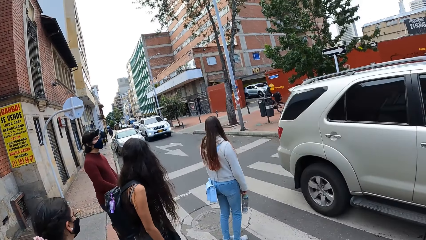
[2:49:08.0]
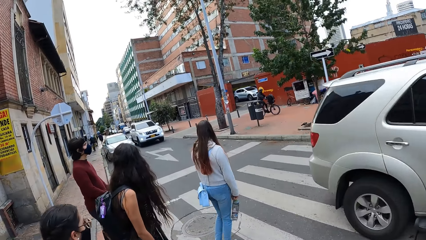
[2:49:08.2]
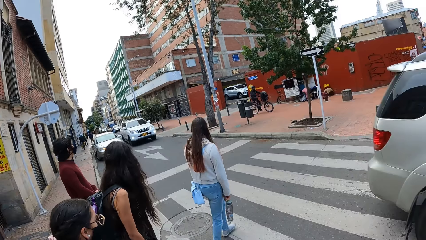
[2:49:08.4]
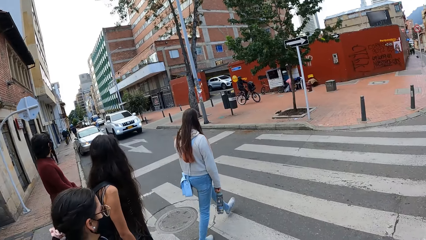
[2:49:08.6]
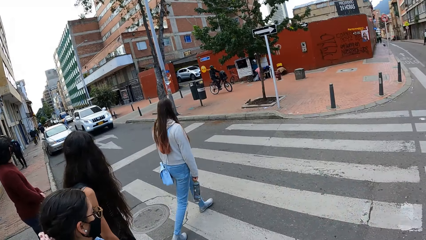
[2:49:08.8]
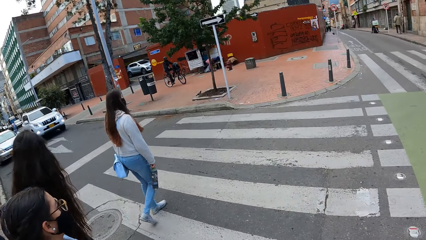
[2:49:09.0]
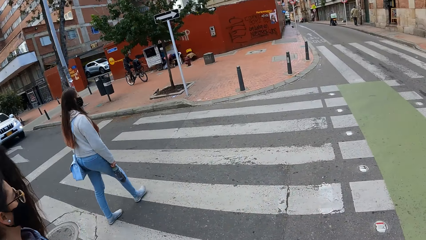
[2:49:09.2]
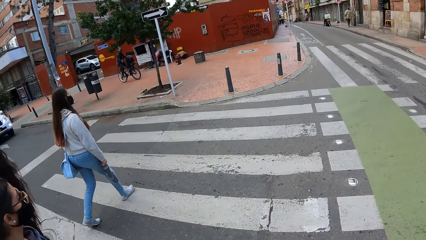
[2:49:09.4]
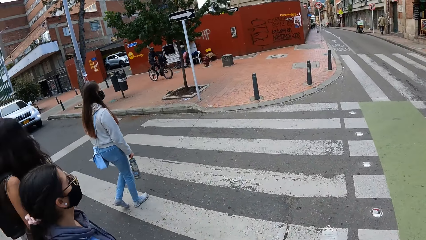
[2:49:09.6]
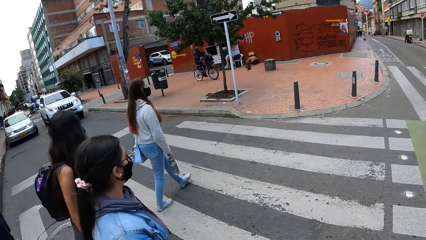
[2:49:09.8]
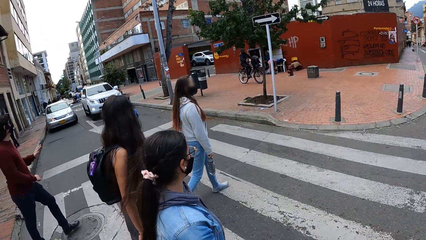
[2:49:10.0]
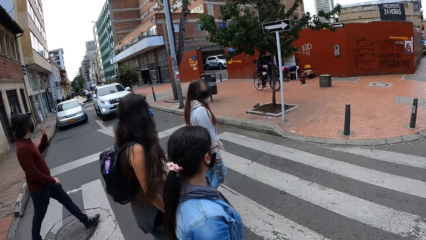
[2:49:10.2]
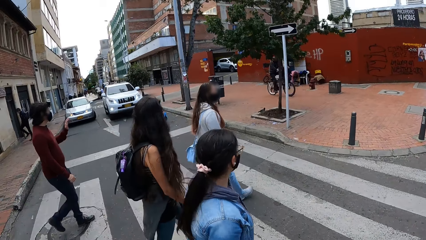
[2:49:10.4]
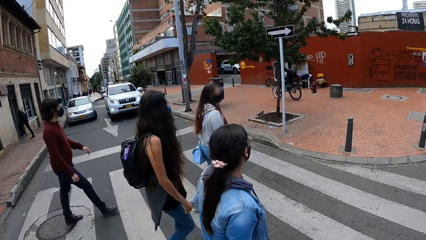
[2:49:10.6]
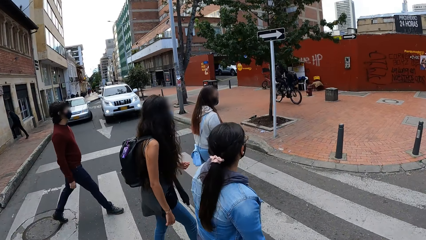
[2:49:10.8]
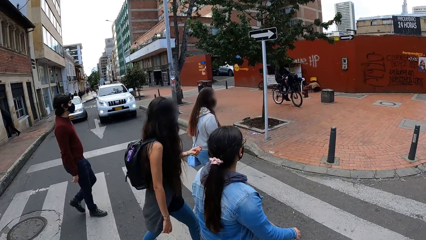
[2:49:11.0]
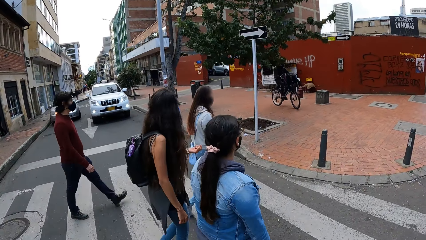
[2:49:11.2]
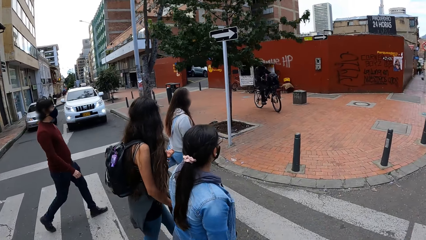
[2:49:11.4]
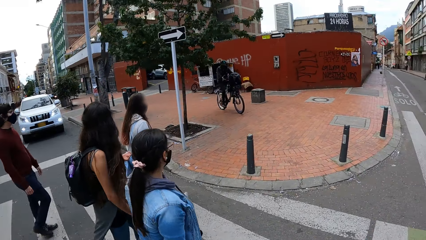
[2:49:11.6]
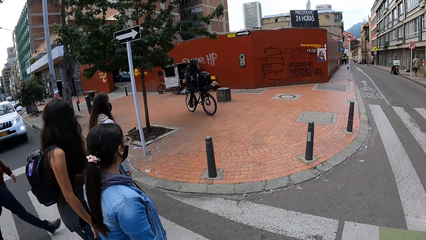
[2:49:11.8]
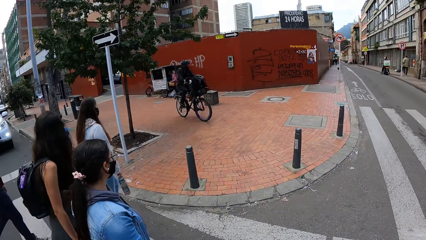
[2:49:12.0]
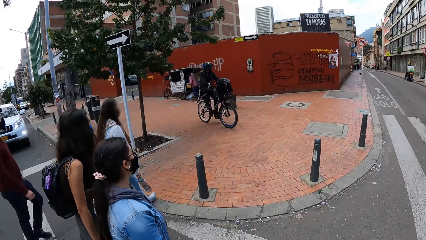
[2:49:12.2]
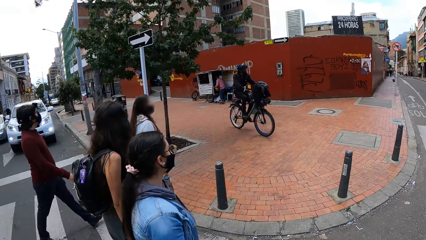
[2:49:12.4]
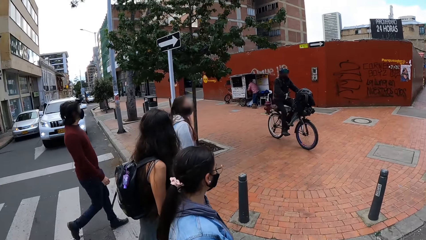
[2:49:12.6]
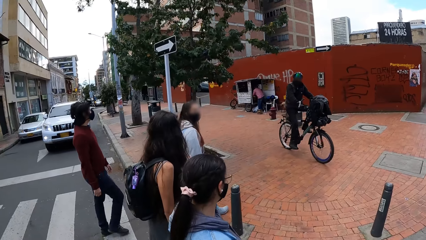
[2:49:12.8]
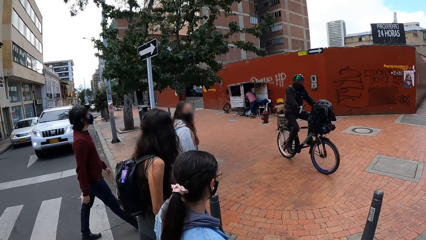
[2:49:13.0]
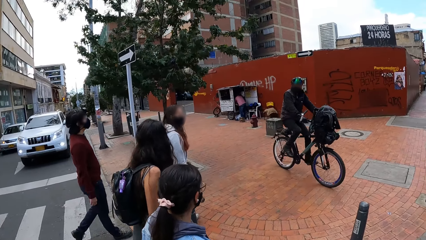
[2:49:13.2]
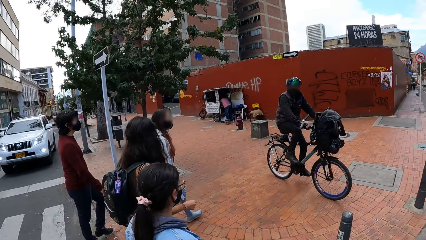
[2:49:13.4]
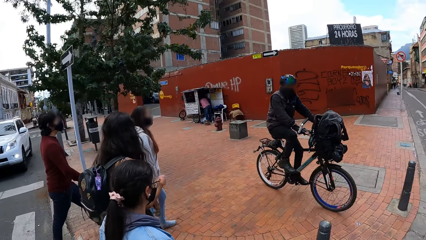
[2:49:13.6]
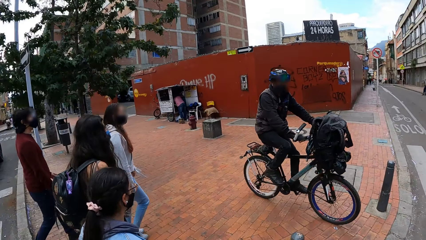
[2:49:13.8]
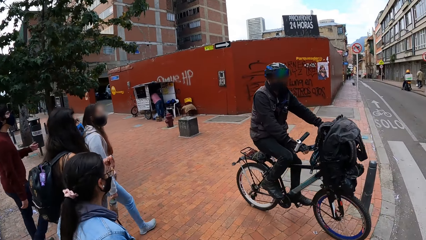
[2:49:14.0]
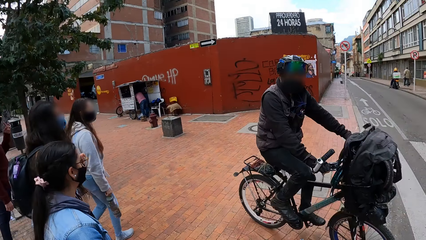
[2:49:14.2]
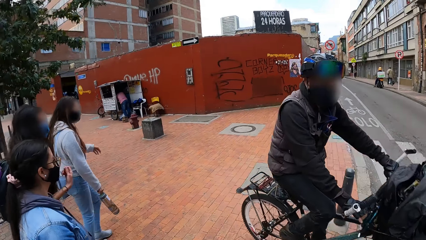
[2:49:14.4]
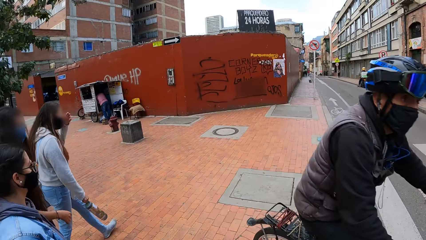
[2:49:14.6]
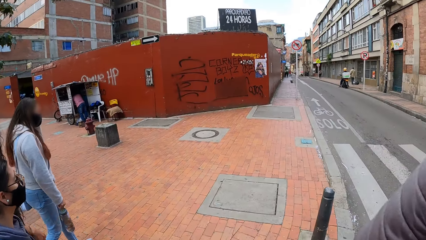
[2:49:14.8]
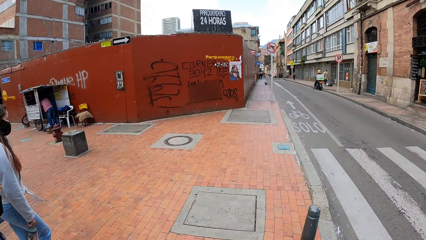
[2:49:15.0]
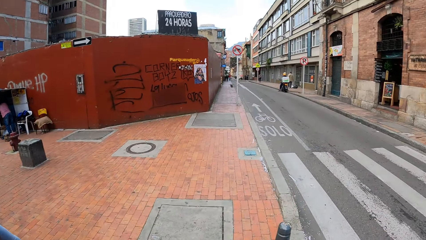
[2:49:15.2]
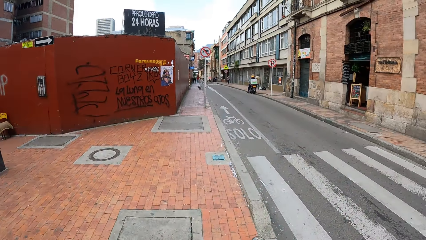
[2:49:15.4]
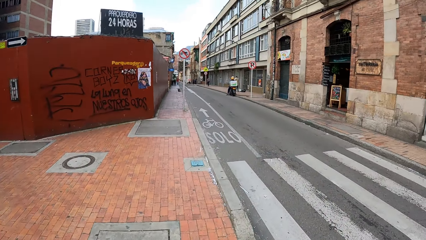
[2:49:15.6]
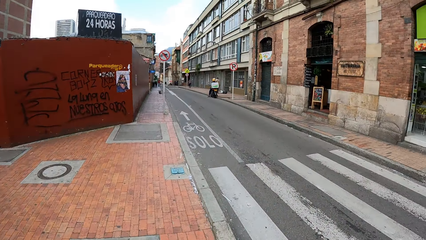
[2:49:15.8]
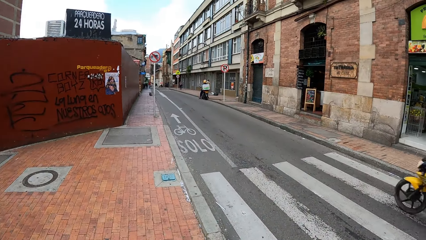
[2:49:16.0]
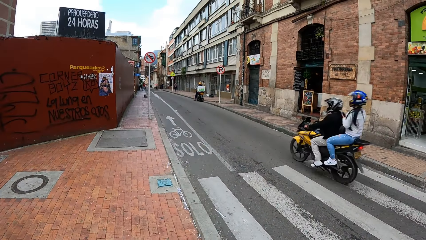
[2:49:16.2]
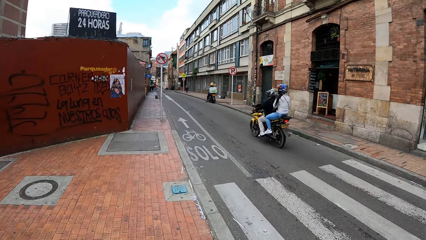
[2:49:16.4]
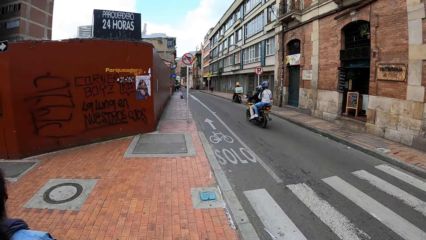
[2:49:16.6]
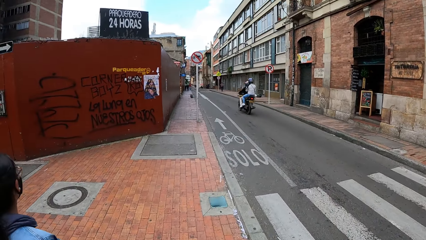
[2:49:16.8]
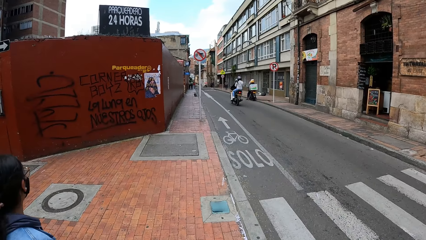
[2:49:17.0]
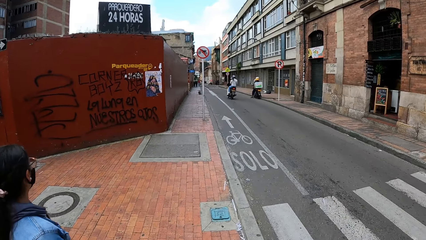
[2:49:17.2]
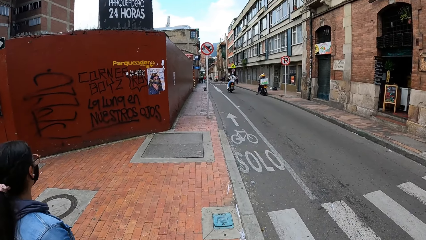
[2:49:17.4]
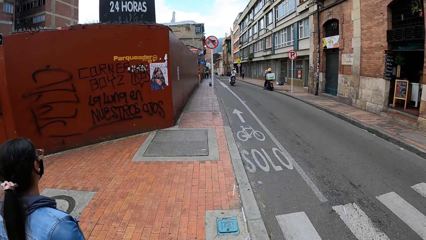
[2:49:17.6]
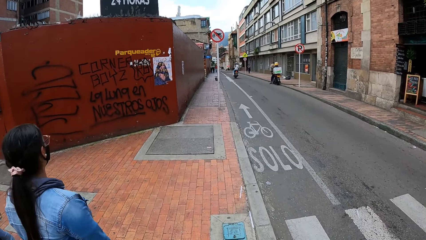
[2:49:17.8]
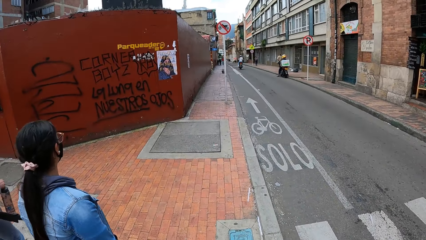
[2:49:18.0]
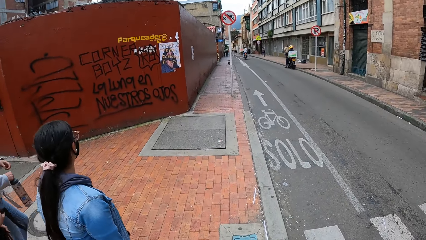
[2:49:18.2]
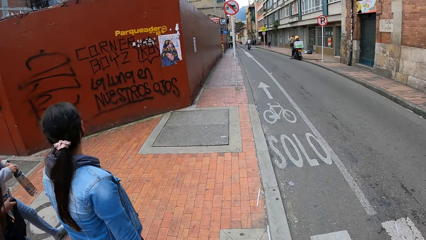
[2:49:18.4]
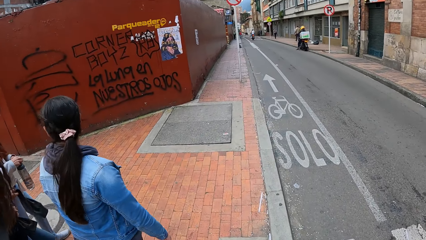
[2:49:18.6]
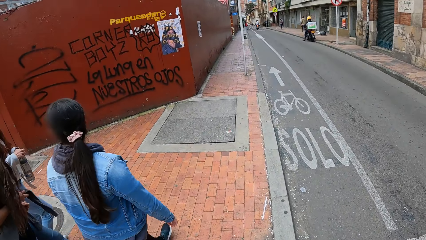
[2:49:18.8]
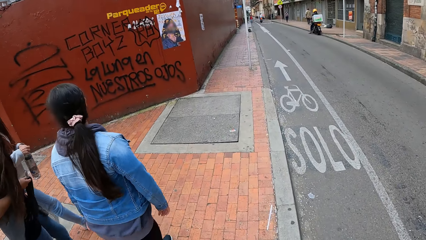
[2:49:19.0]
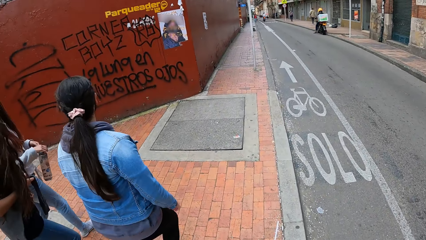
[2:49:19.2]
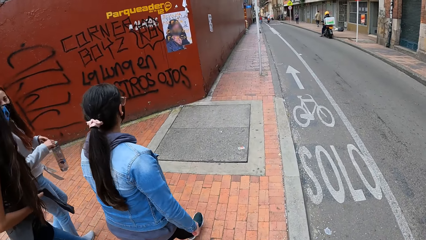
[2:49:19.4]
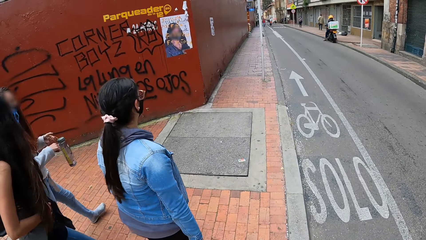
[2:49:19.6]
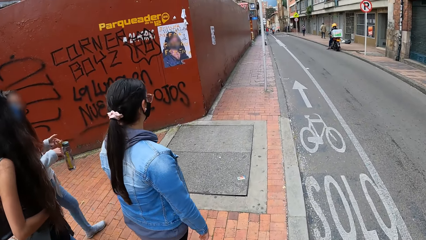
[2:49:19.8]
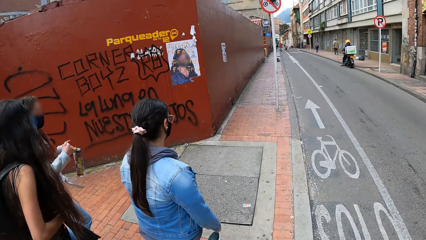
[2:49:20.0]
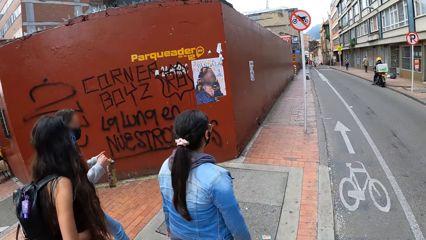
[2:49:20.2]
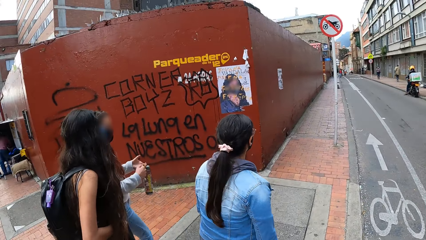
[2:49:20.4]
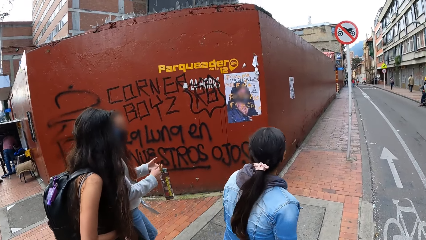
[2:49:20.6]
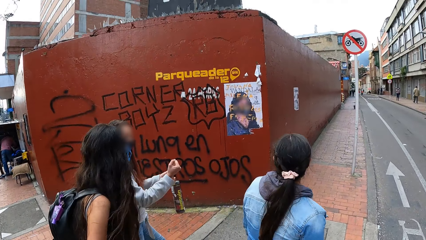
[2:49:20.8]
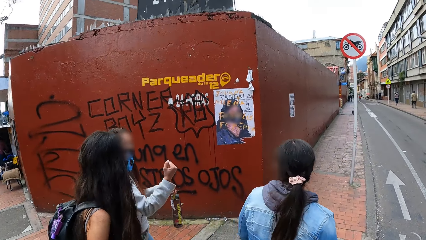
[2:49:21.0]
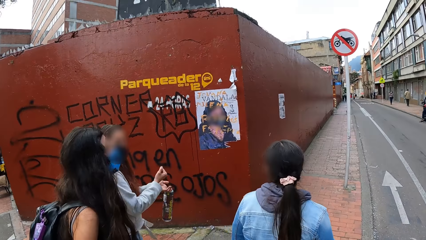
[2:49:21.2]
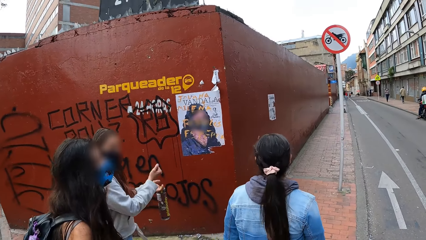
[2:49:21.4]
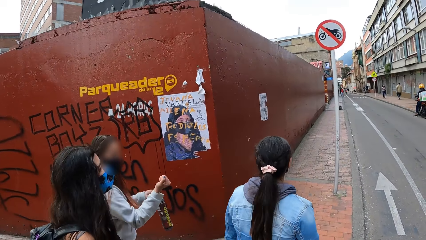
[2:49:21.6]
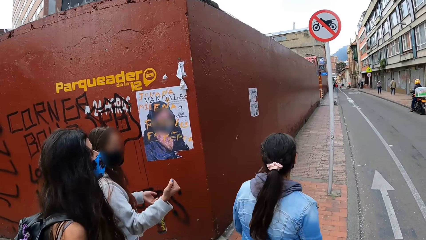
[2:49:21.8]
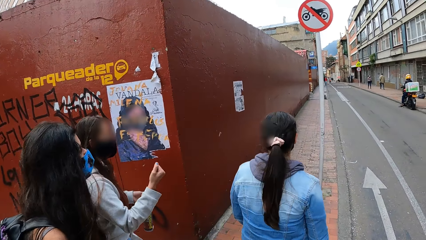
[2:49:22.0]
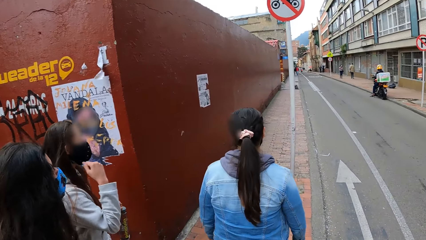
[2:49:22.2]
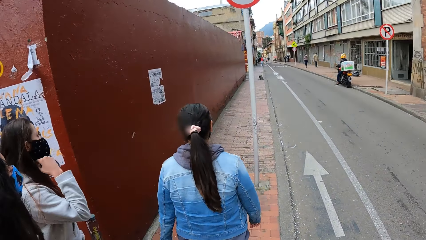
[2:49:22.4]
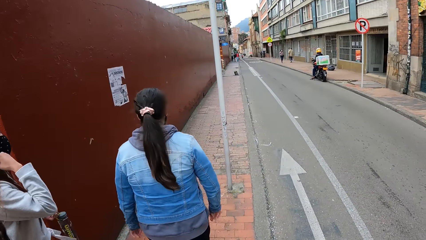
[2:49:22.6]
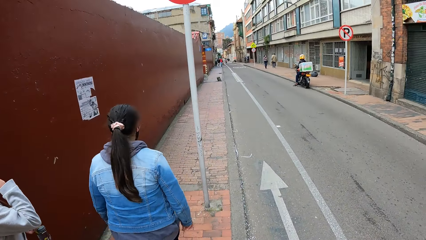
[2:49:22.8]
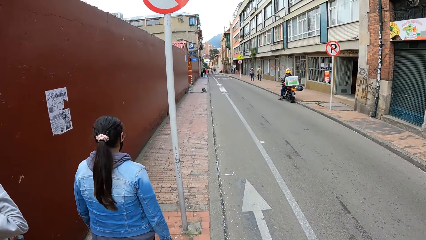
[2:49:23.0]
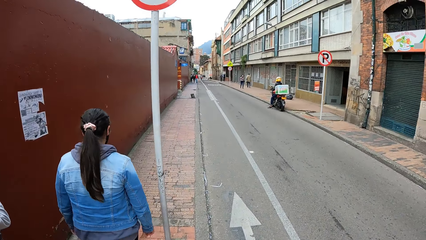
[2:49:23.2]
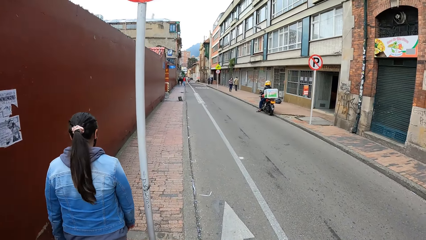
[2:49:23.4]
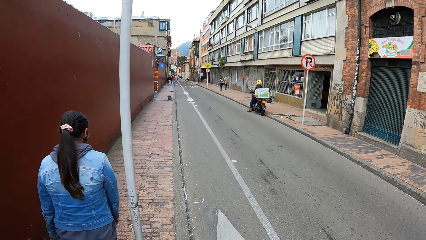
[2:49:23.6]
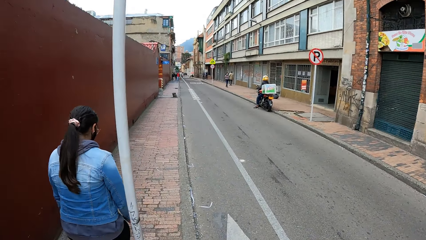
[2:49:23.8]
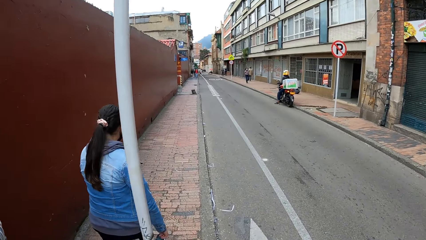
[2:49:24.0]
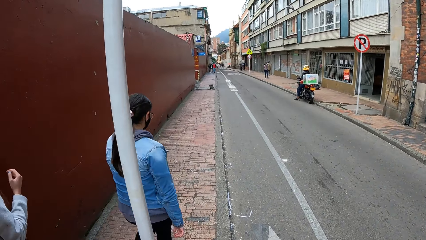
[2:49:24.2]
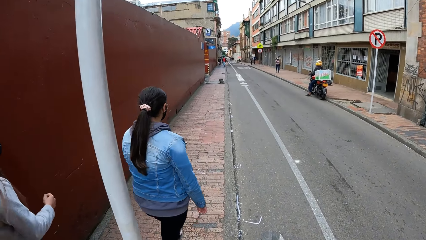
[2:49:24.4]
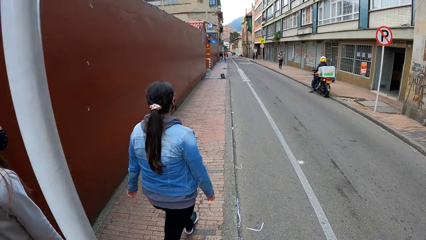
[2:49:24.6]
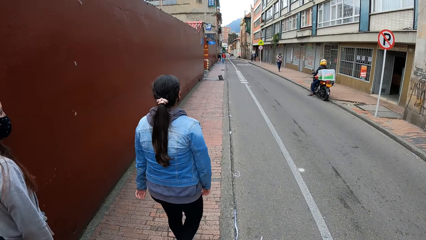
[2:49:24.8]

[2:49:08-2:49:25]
The camera wearer walks across the road. They walk on the pathway. They walk.
